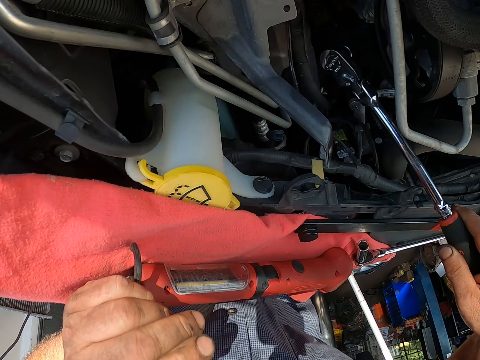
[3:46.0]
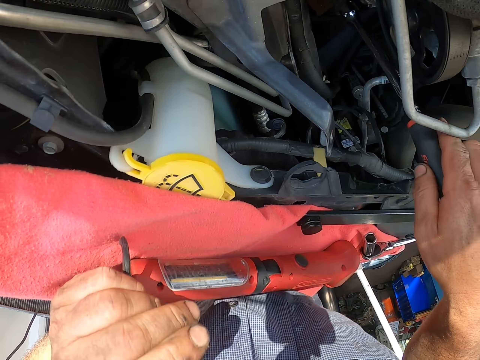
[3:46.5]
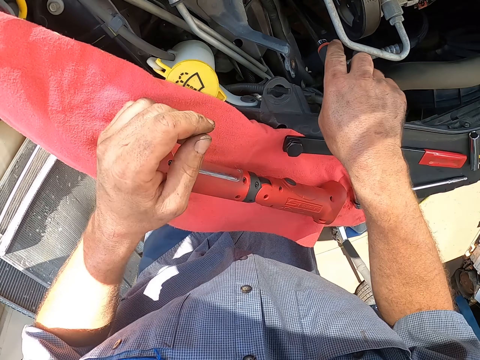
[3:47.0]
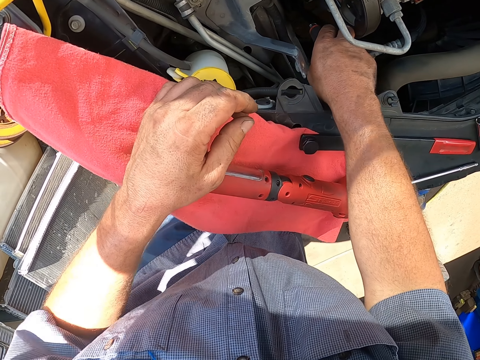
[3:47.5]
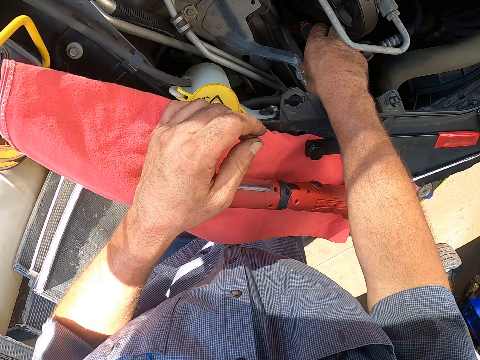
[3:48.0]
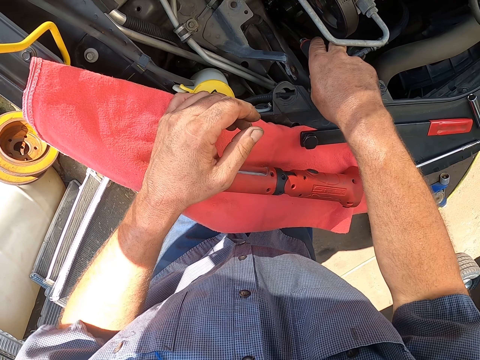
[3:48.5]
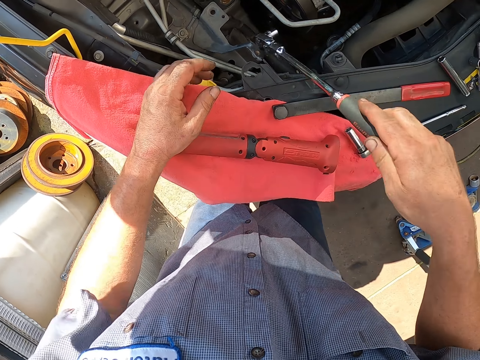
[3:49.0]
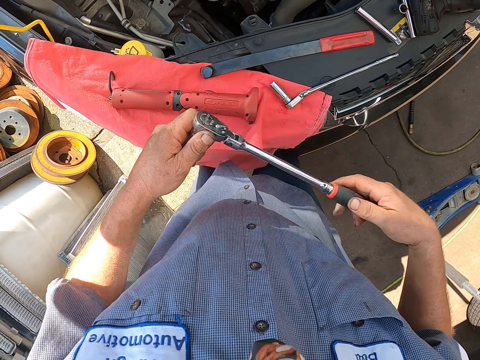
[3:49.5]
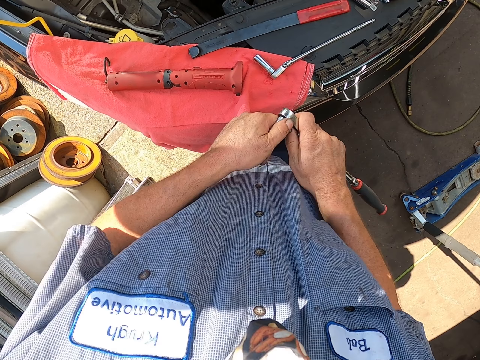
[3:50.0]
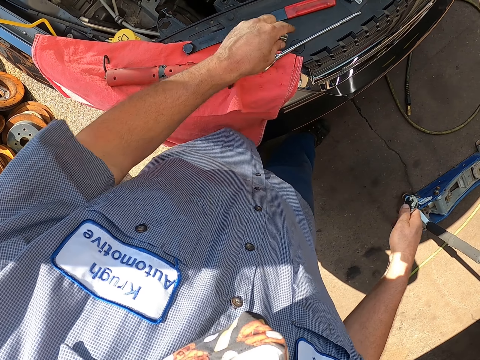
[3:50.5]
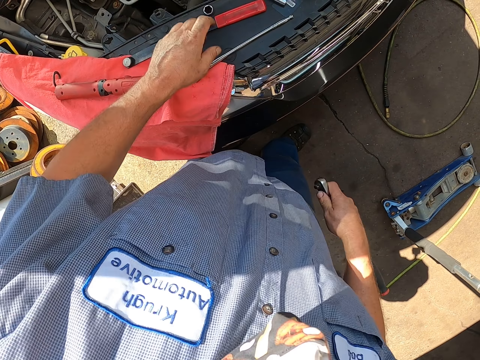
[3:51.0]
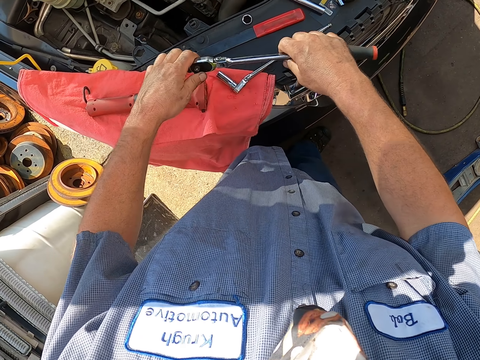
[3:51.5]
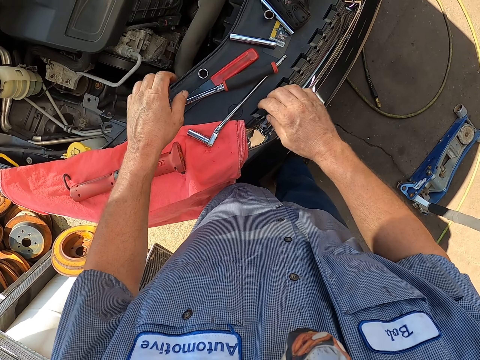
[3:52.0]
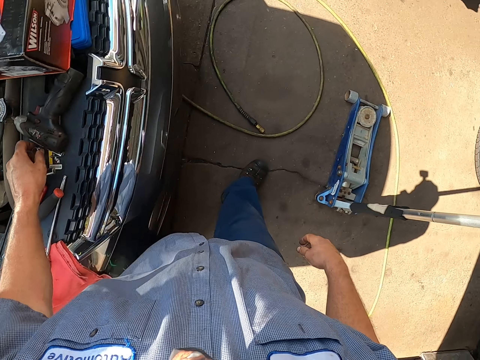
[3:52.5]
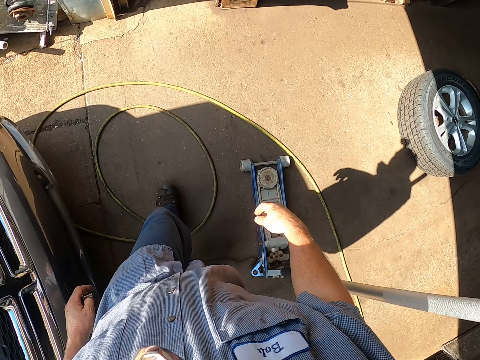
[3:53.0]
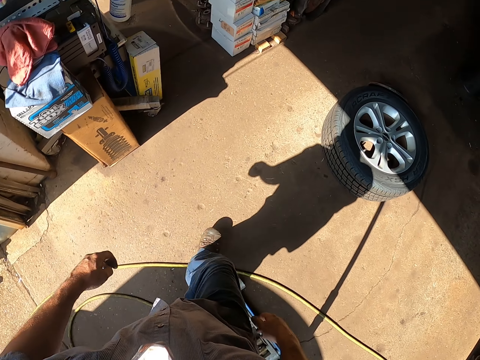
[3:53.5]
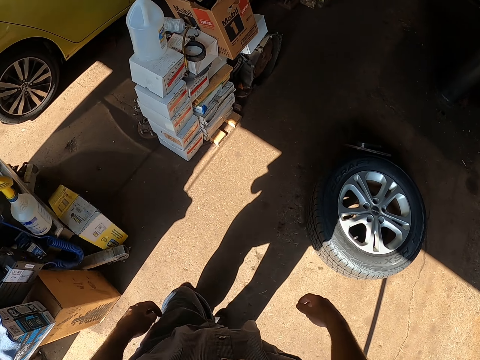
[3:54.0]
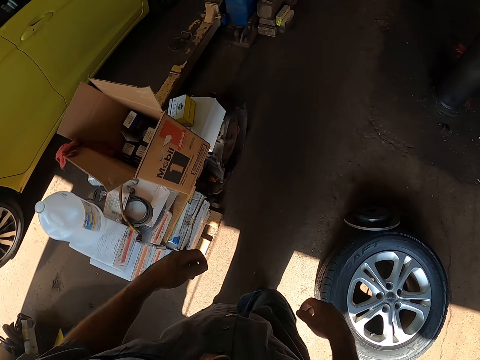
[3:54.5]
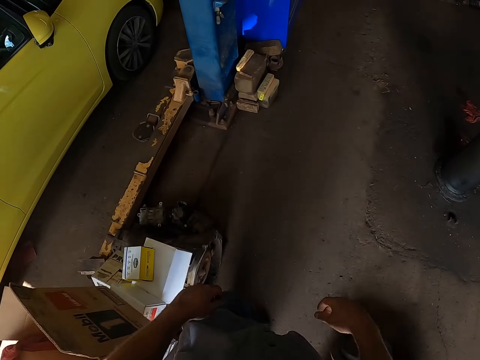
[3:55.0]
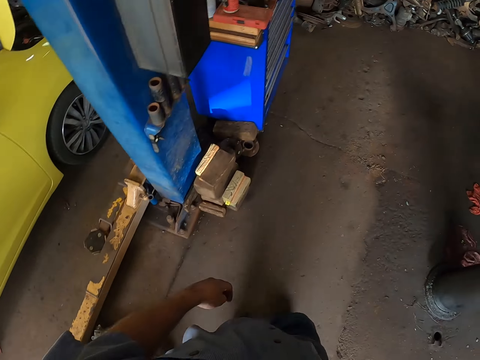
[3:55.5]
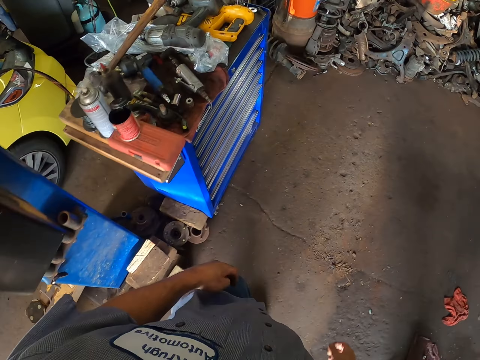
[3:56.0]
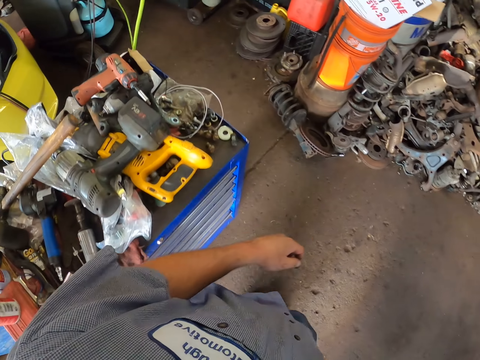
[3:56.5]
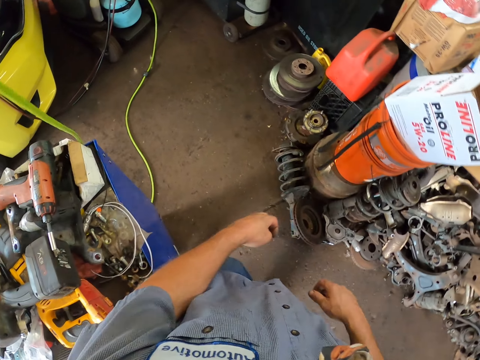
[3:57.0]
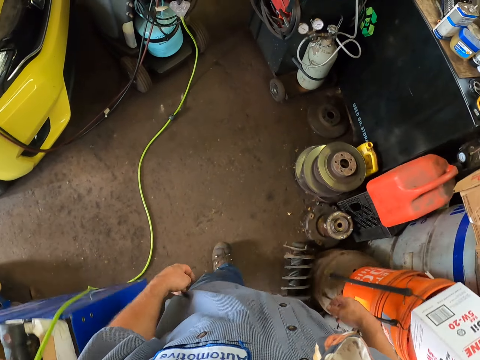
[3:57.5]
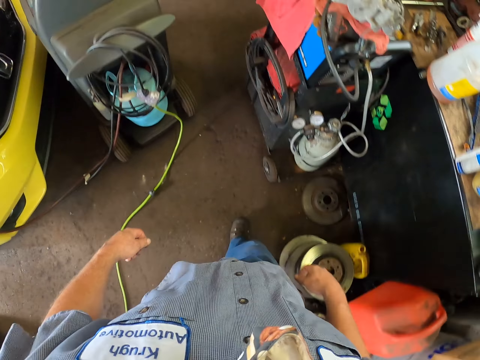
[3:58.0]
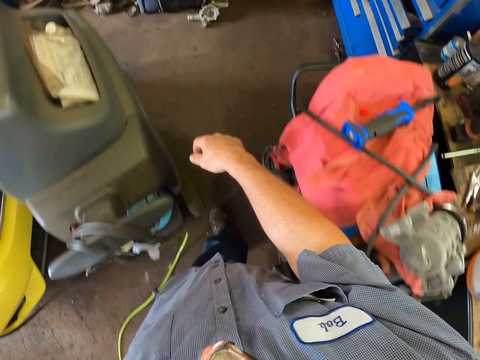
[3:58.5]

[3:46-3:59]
The camera wearer fixes the engine area with the nut. They insert the bearing spanner inside the bonnet. They remove the bearing spanner. They plug out the box spanner from the bearing spanner. They remove the nut from the spanner. They place the nut on the car. They place down the bearing spanner. They walk around.

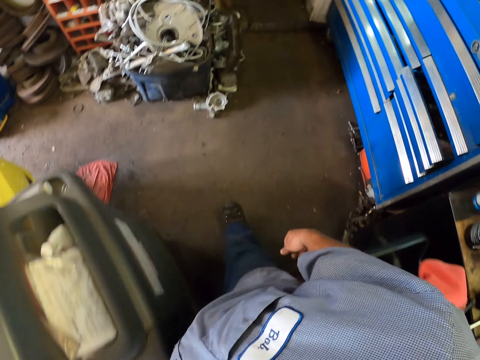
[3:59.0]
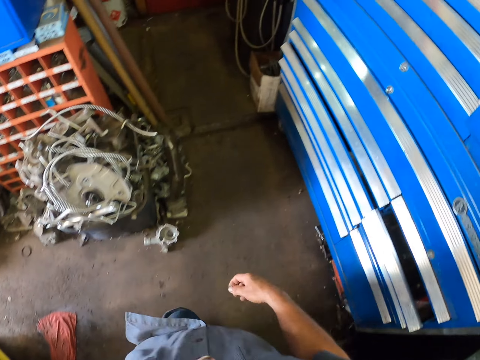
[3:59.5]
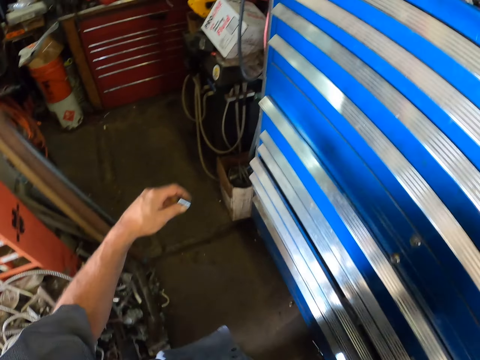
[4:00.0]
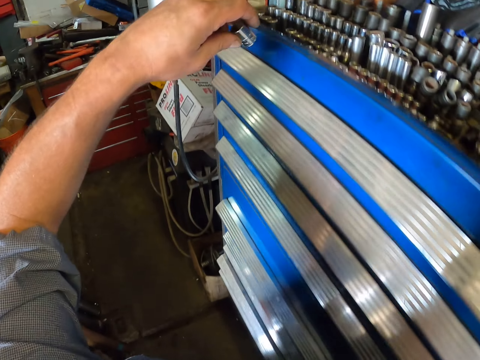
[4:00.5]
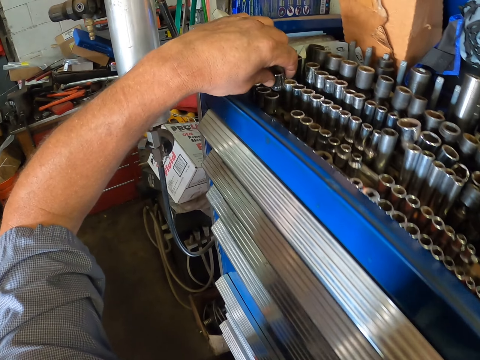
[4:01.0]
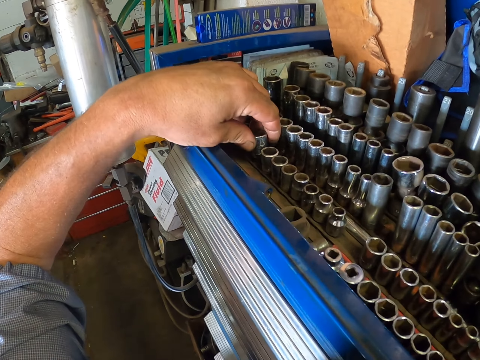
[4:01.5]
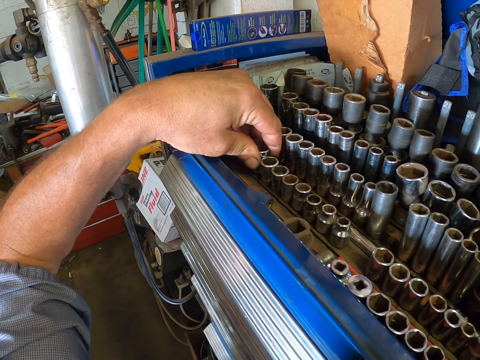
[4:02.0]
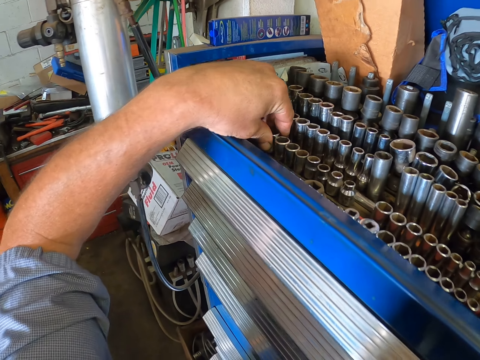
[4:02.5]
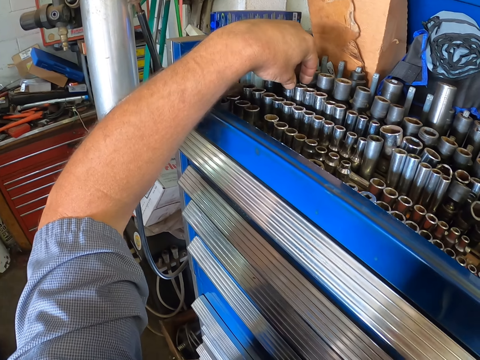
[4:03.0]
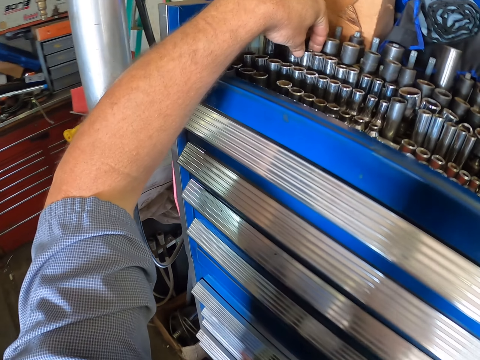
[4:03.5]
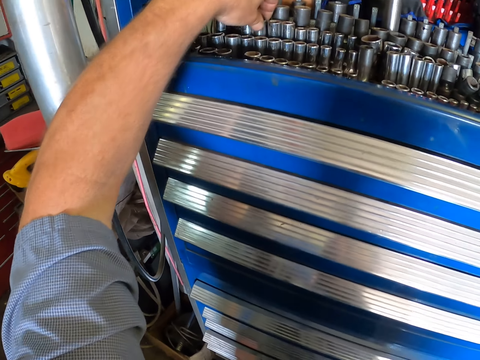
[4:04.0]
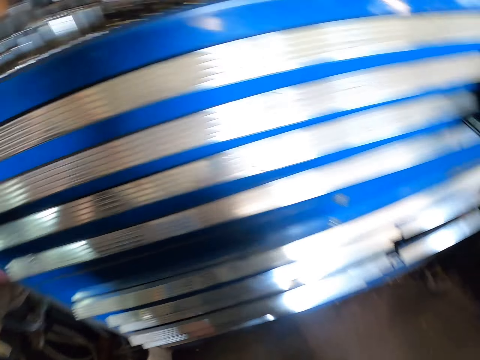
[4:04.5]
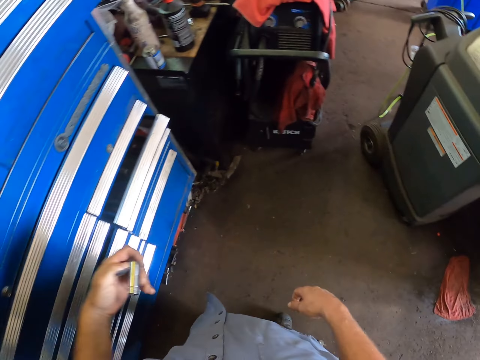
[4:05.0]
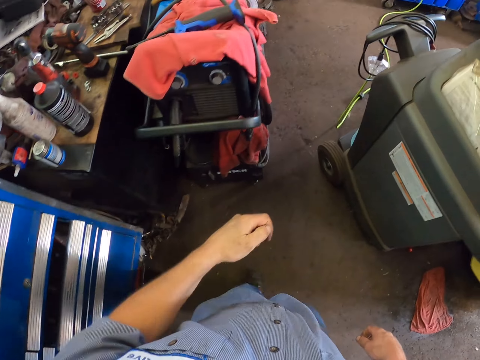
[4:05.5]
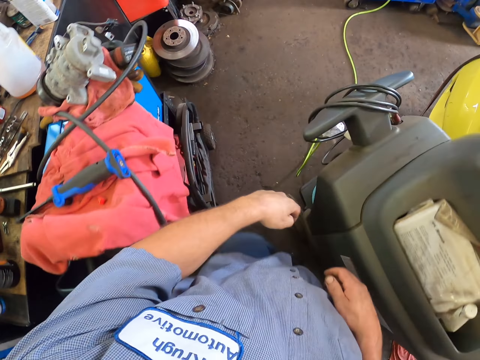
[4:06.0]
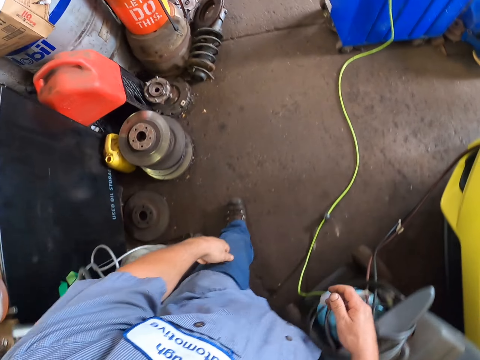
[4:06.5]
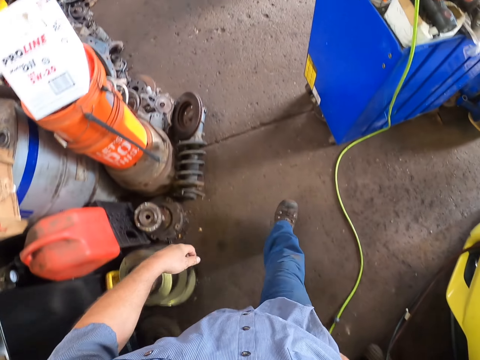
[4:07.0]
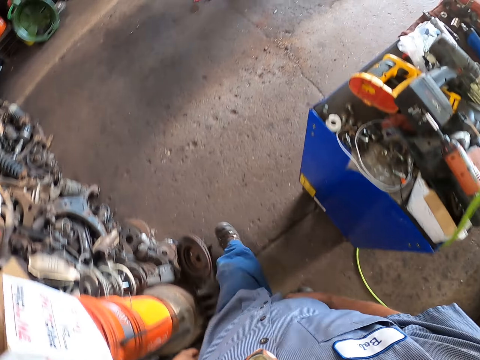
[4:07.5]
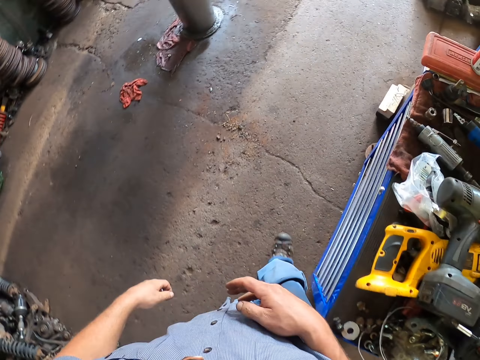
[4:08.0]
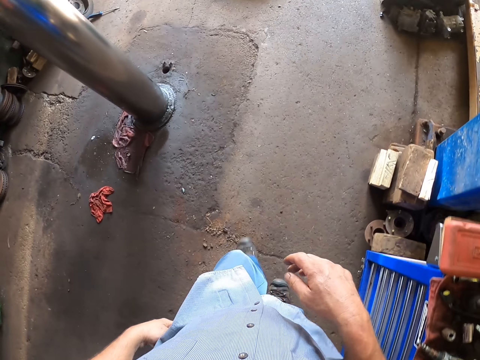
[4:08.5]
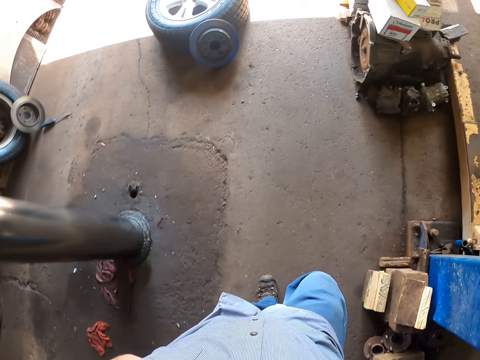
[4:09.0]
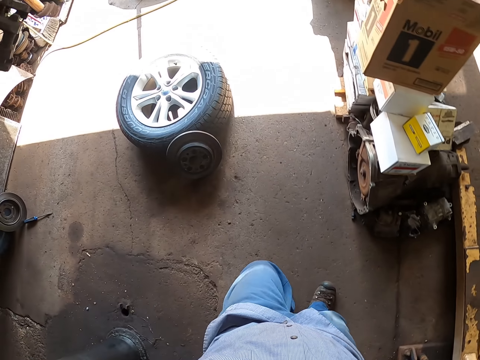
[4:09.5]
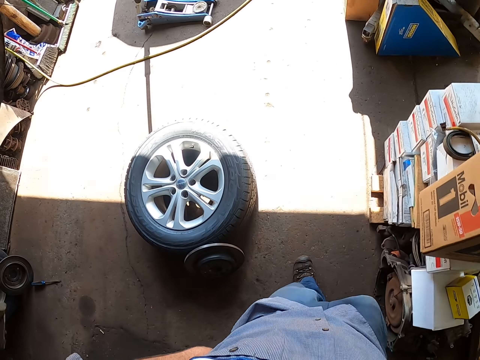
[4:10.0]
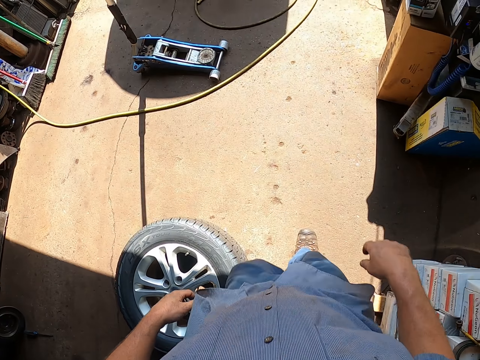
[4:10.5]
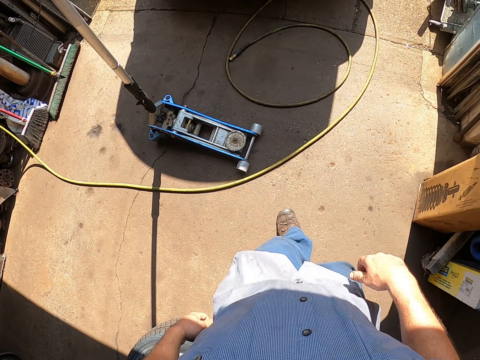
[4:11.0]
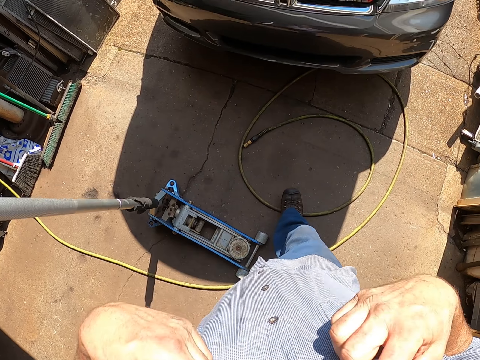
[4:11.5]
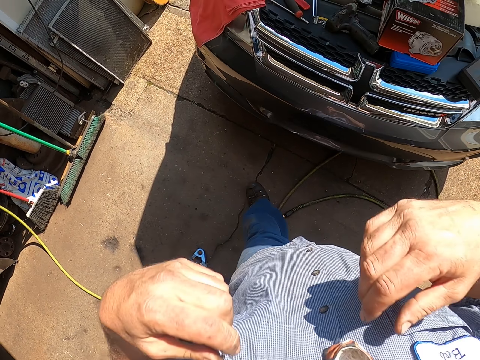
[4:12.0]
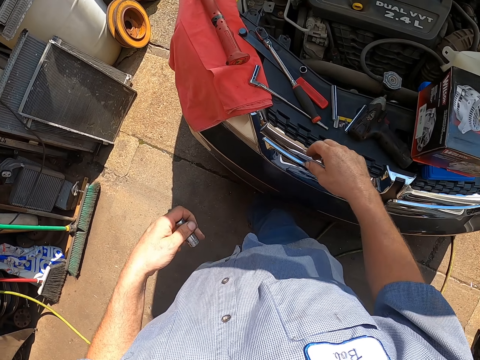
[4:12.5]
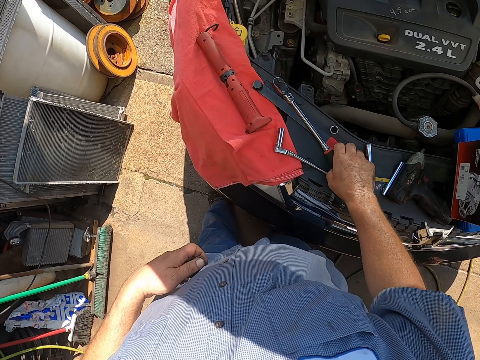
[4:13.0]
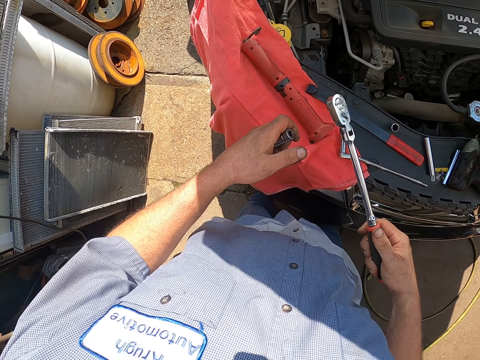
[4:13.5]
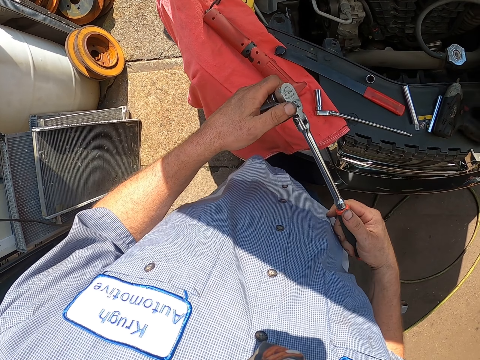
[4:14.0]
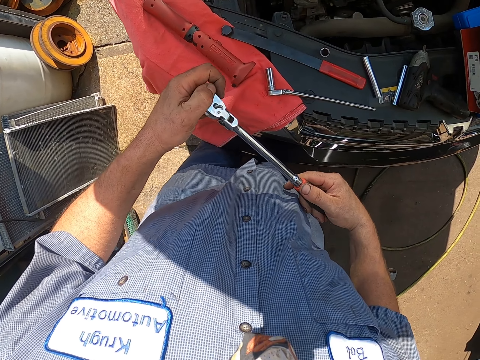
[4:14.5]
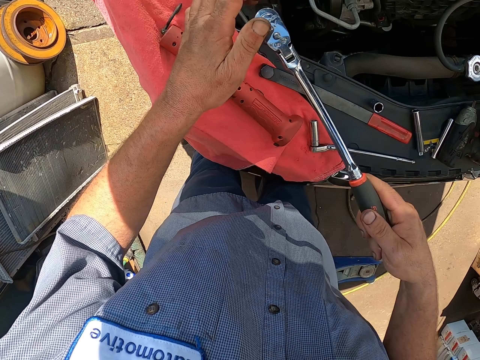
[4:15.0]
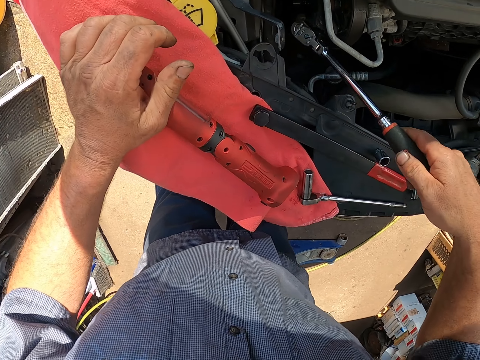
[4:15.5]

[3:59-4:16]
The camera wearer picks nuts. He places down the box spanner. He picks the box spanner. He walks around. He walks around again. He touches himself. He picks the bearing spanner. He fixes the box spanner on the bearing spanner.
